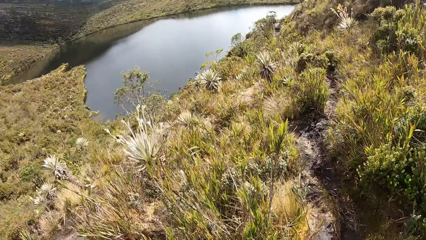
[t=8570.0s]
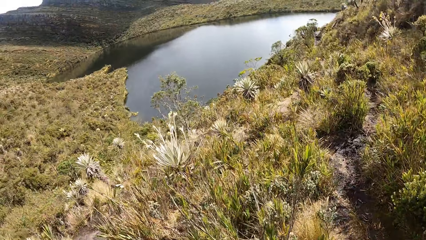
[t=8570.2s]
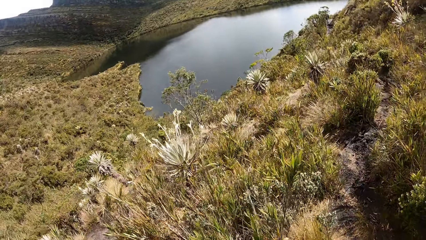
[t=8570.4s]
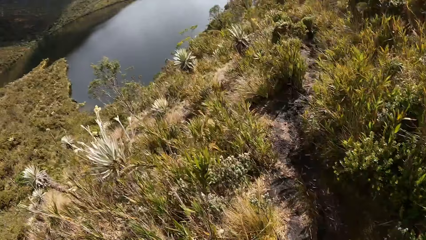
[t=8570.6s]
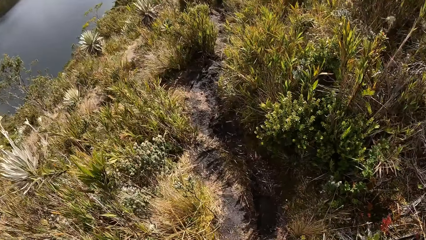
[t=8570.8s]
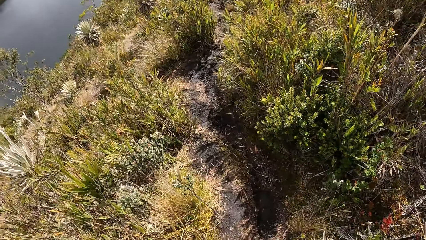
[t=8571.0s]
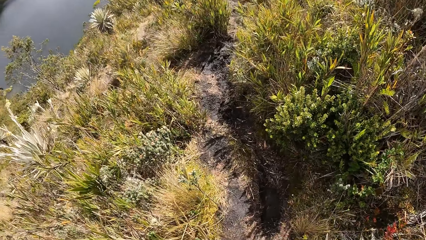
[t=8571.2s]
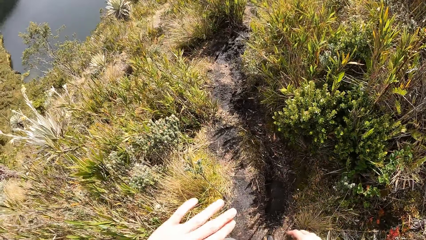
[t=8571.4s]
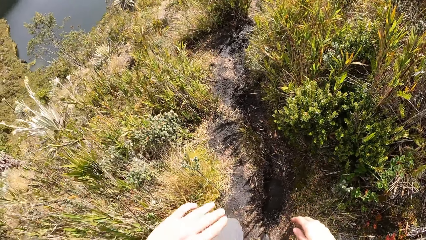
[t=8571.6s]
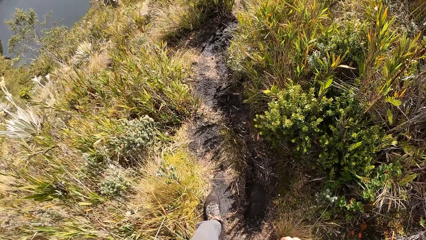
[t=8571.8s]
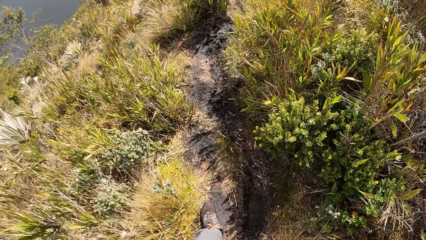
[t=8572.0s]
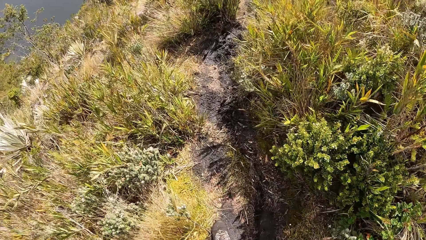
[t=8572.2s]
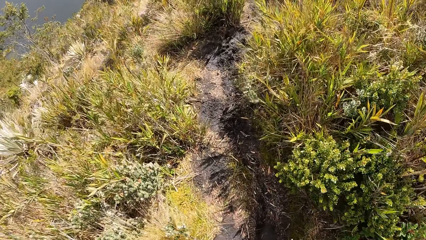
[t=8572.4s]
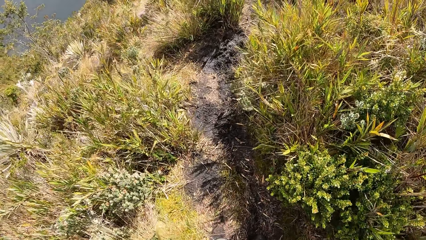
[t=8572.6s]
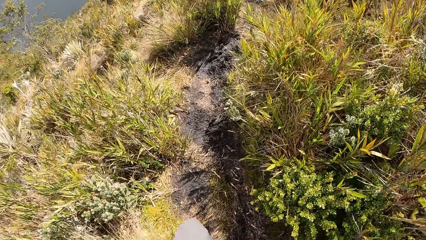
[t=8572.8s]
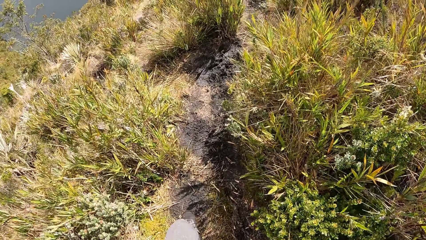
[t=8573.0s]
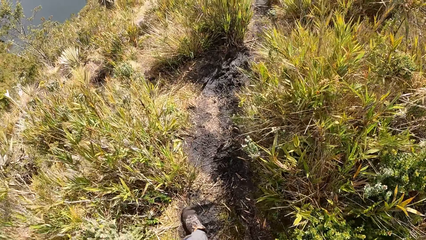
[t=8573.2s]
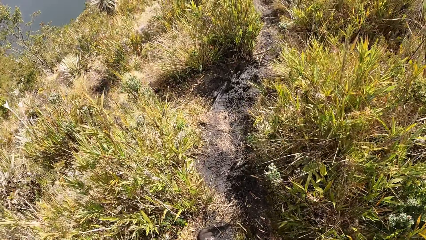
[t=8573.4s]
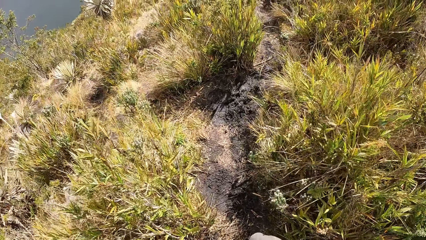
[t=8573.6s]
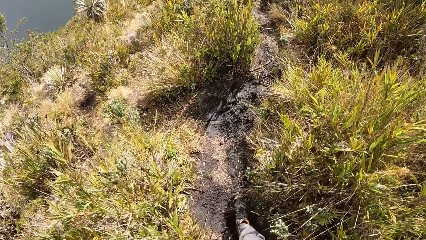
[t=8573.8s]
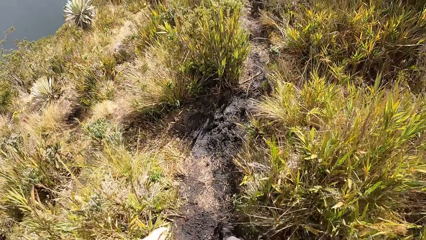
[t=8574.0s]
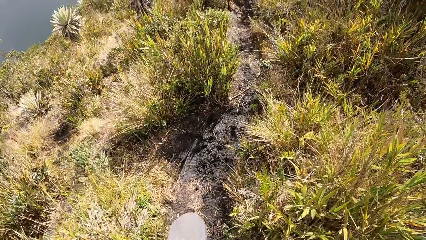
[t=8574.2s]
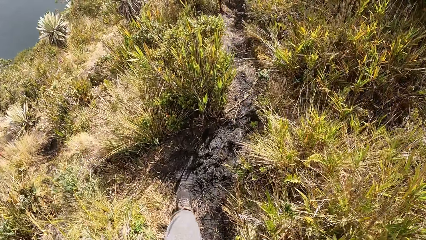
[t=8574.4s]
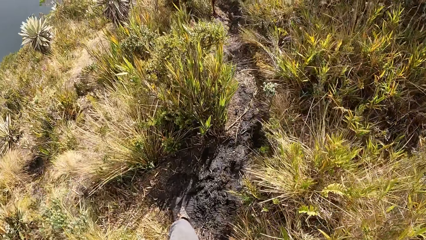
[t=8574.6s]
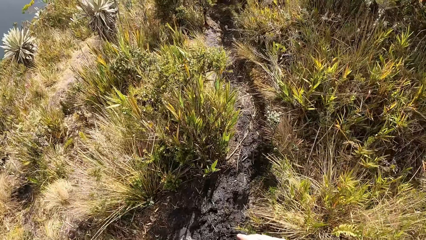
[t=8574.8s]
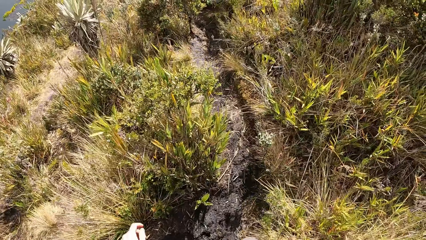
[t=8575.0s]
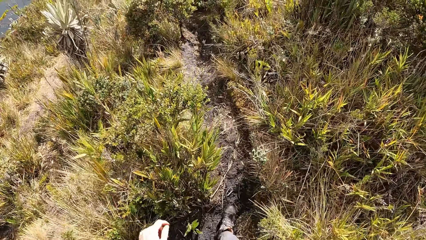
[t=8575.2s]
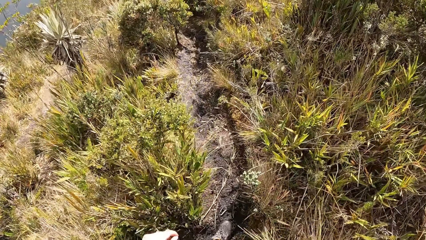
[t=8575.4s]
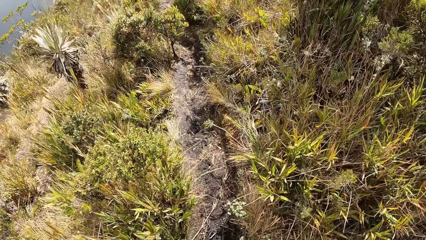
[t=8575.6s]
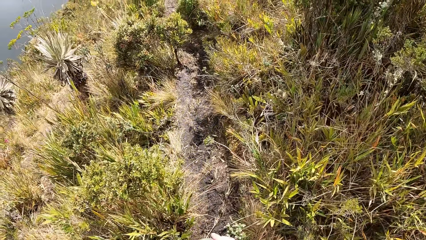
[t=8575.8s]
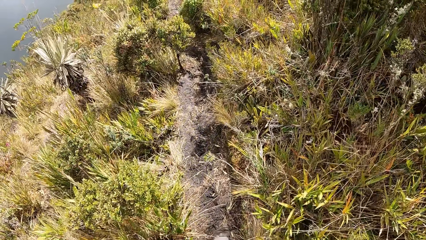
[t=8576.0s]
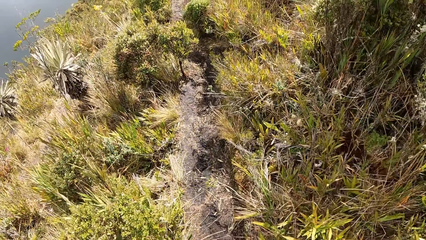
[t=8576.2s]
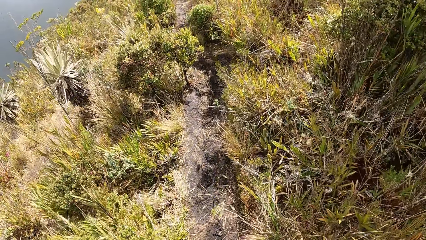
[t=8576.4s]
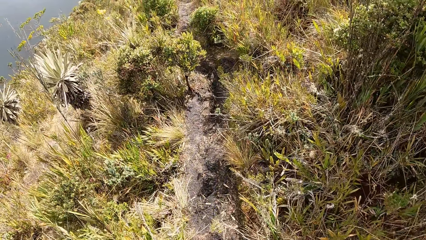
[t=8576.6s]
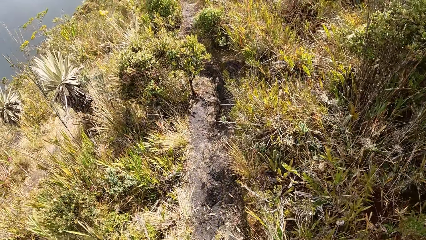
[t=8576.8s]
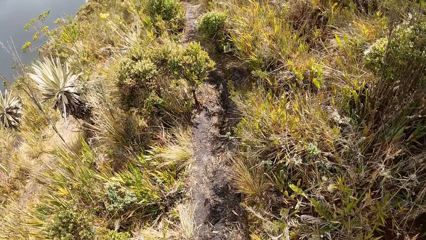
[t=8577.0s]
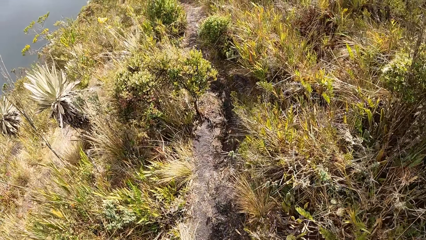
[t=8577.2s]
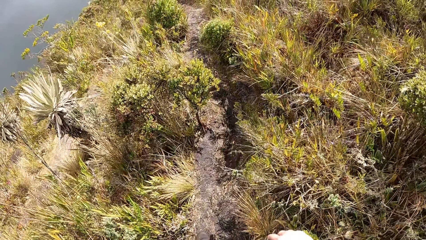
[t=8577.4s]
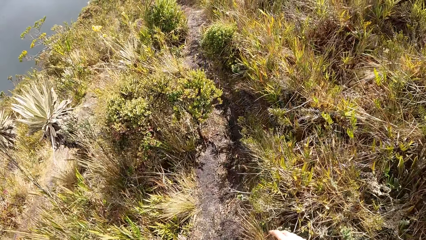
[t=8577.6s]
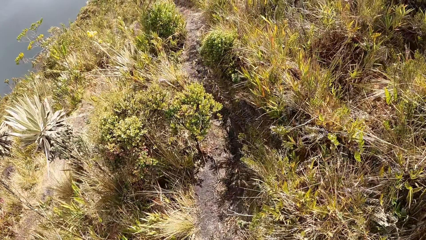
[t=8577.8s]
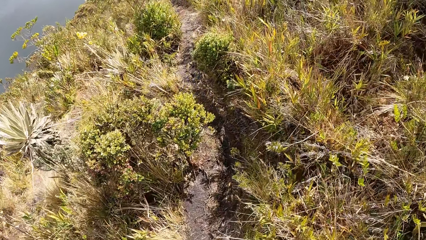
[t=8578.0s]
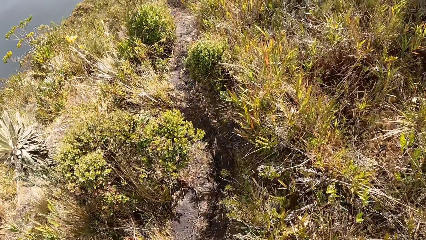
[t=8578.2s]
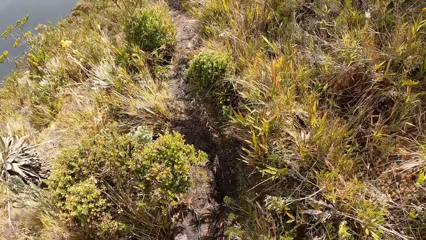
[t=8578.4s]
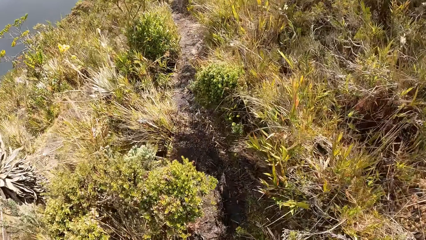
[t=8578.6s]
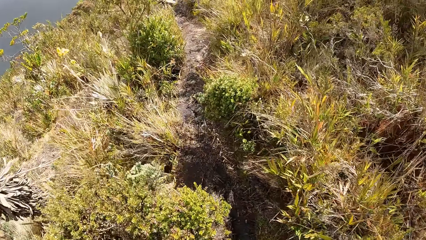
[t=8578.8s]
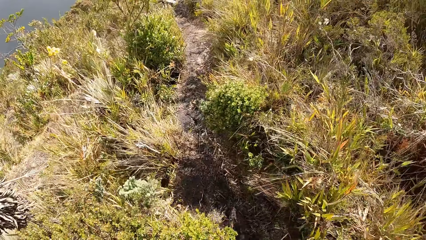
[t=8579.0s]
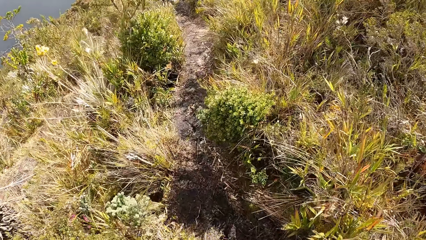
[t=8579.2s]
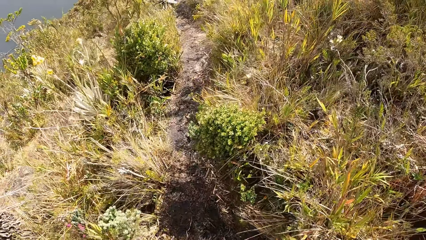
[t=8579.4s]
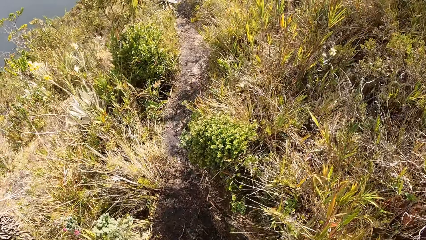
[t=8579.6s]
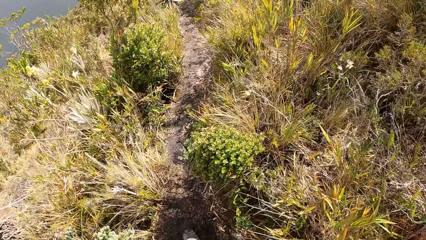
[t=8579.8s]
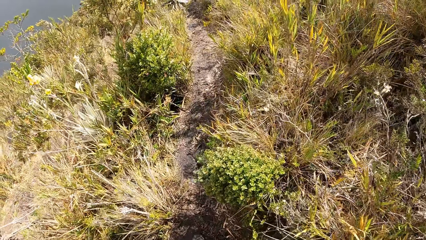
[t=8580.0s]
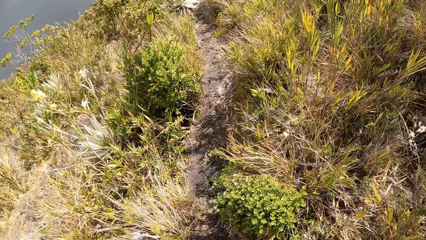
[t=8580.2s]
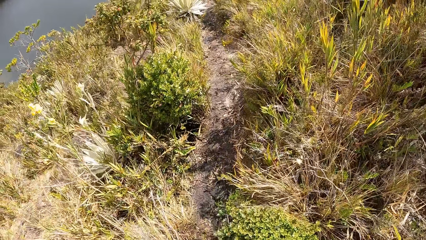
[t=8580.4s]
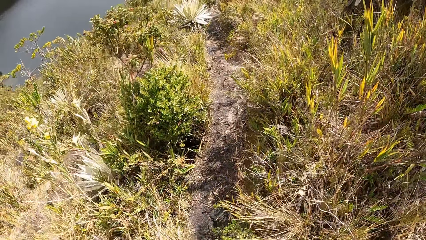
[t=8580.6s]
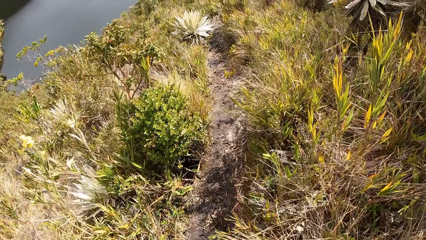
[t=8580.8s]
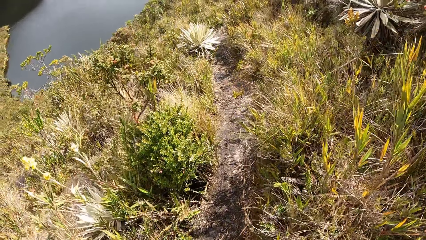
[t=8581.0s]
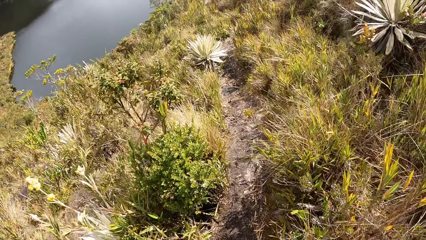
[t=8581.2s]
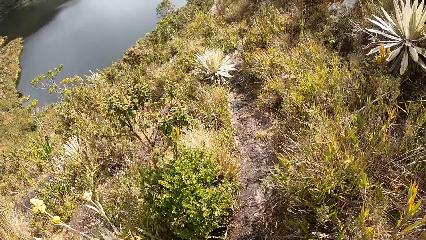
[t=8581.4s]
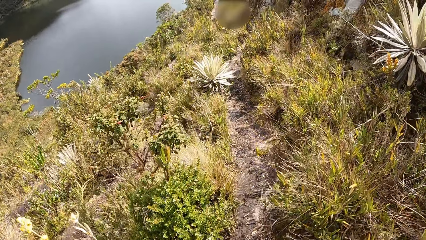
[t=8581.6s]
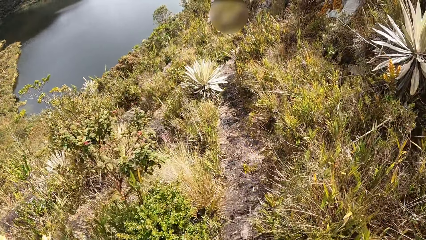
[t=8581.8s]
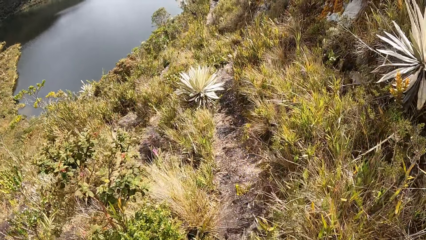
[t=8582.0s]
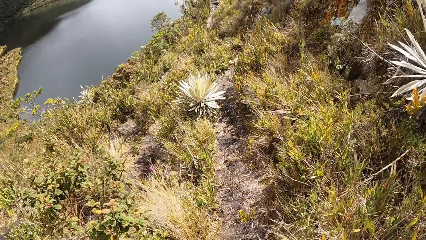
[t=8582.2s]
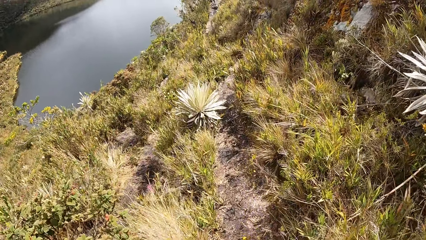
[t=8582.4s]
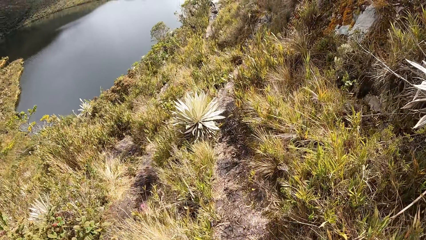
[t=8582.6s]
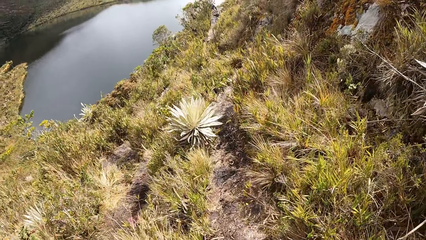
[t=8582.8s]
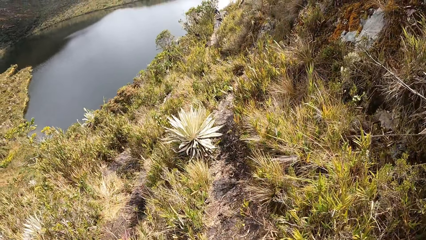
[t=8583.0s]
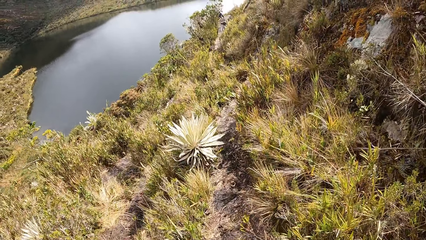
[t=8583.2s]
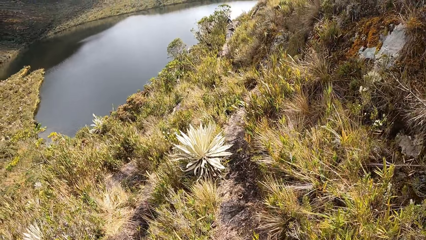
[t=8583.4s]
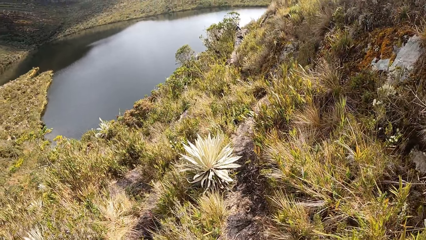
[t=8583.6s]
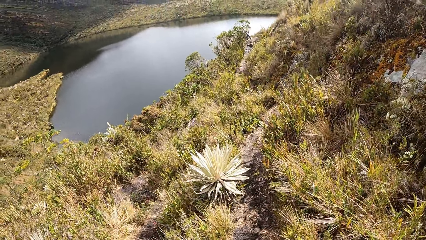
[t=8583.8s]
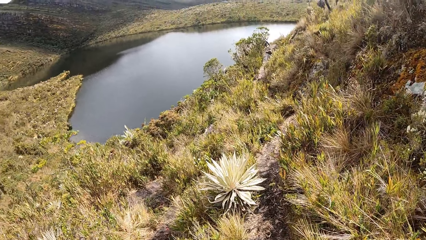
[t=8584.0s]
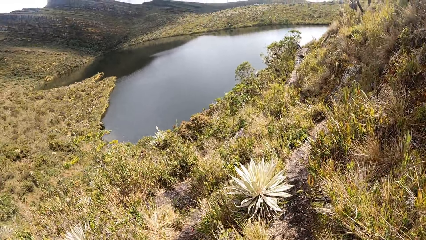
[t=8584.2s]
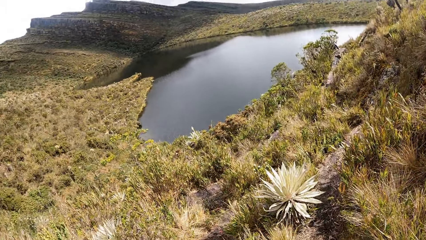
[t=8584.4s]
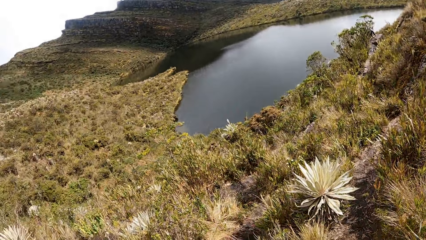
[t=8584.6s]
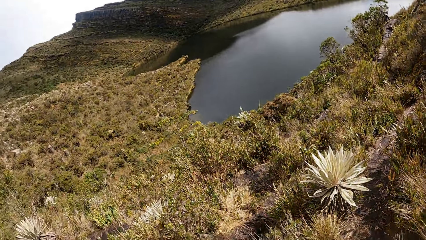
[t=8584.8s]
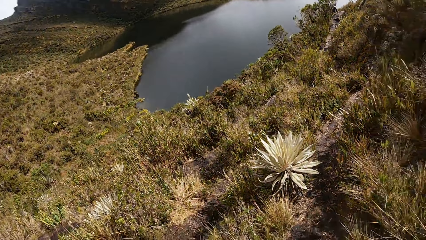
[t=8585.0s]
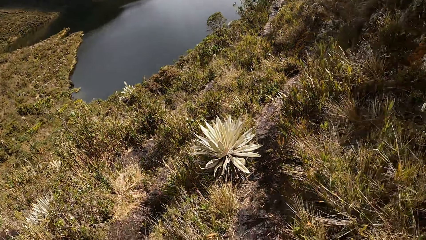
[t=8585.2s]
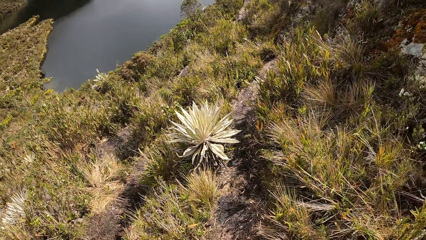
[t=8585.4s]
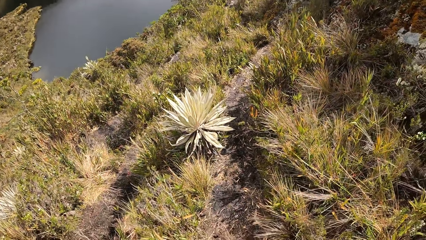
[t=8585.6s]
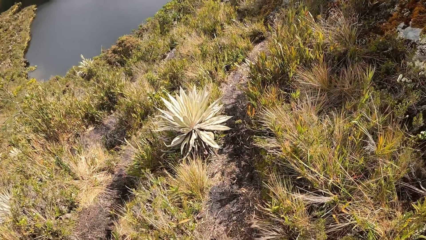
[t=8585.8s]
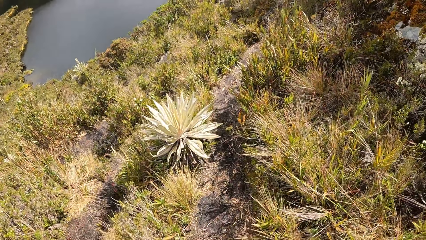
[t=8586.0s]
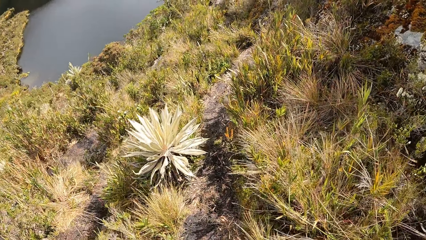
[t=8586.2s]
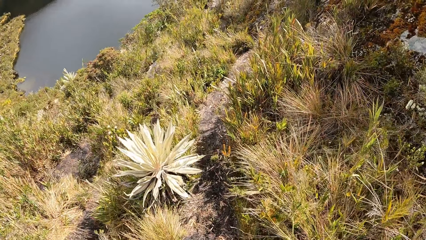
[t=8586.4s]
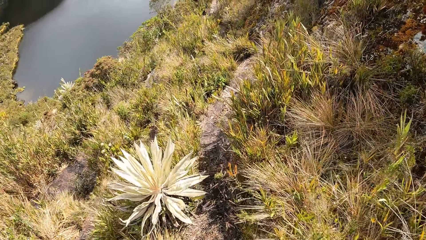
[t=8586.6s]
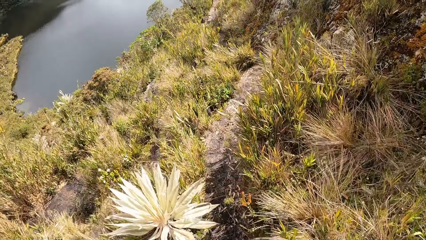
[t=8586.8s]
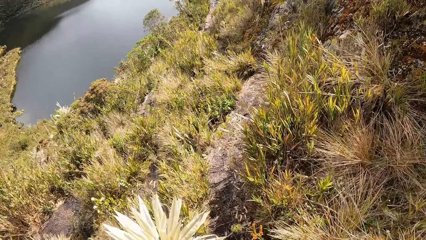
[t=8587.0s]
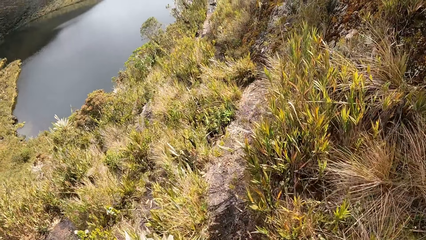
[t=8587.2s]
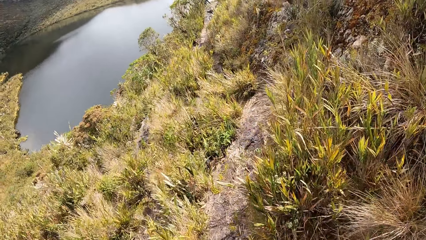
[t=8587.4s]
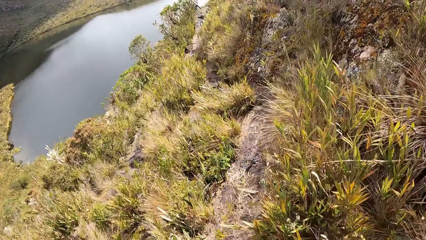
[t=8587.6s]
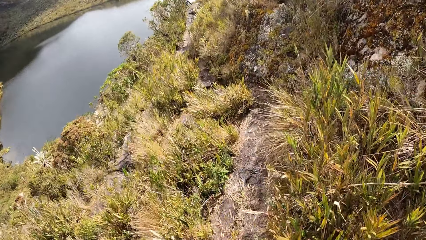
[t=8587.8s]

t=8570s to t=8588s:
The camera wearer raises their hands. They walk on the field. They raise their hand. They walk on the field.
